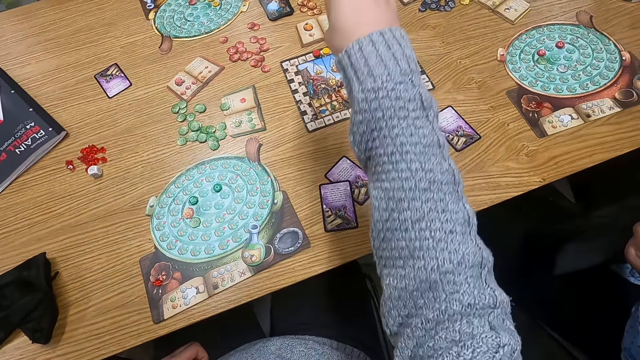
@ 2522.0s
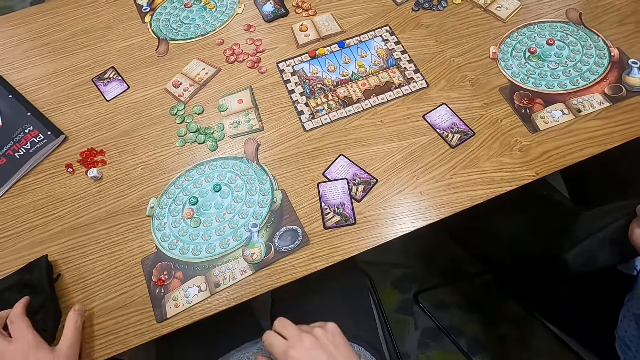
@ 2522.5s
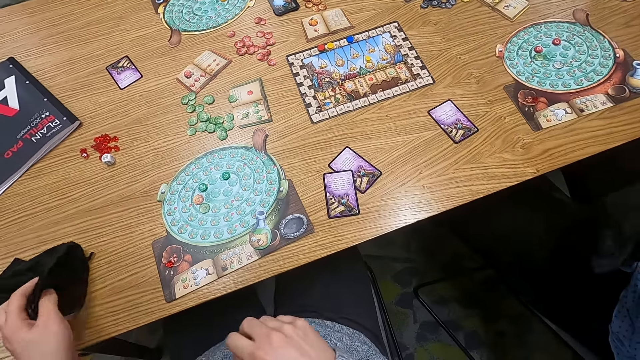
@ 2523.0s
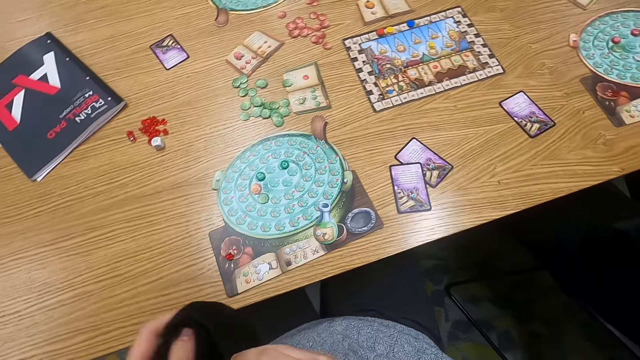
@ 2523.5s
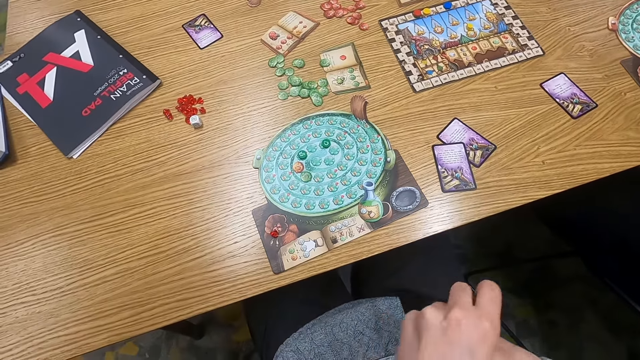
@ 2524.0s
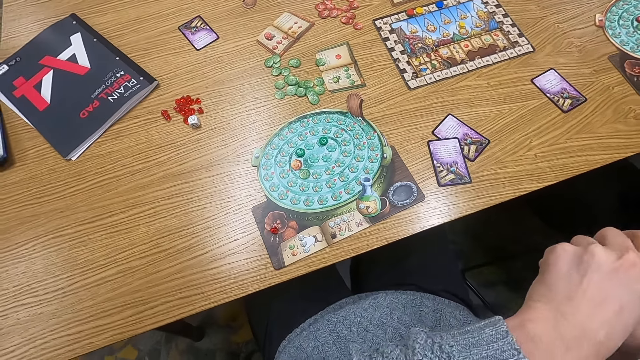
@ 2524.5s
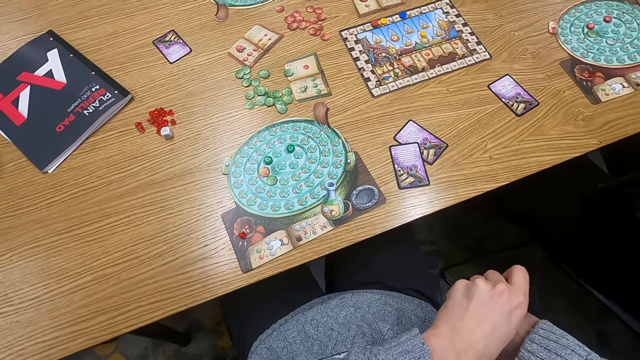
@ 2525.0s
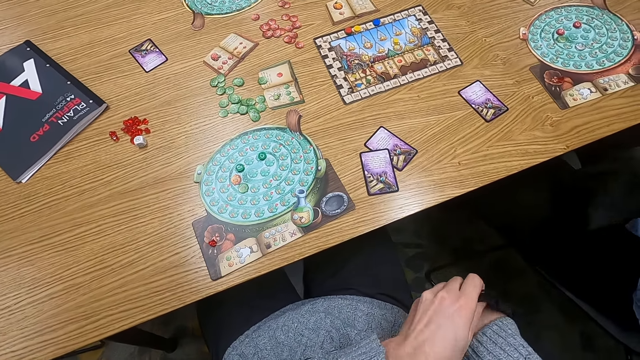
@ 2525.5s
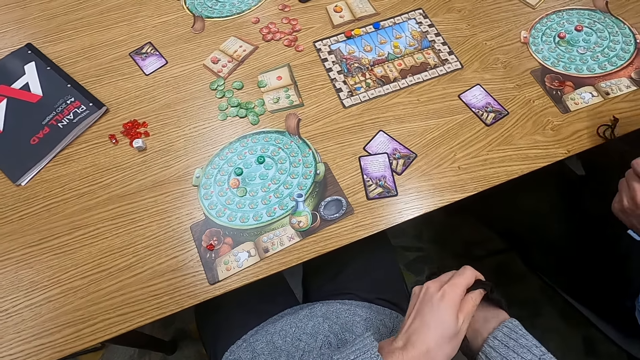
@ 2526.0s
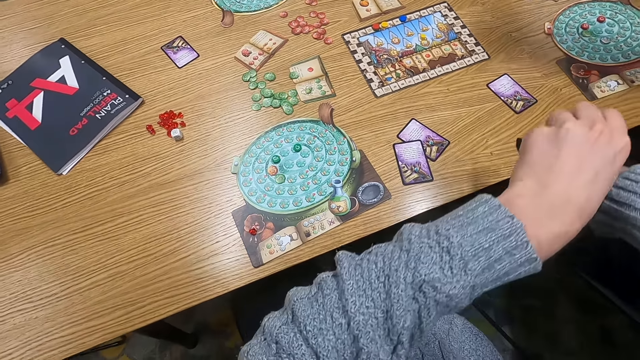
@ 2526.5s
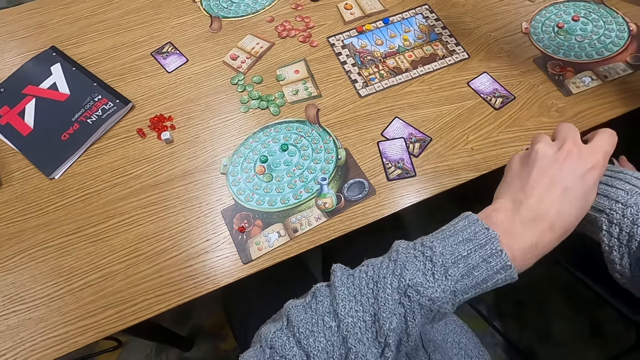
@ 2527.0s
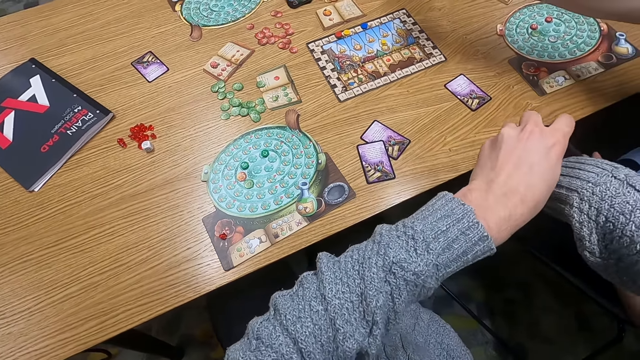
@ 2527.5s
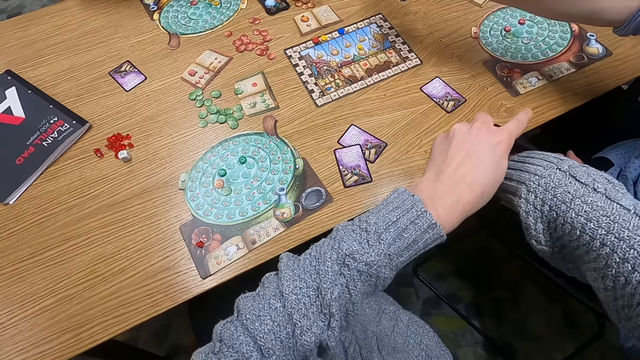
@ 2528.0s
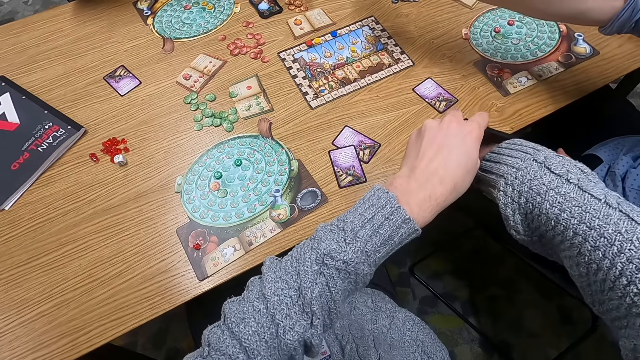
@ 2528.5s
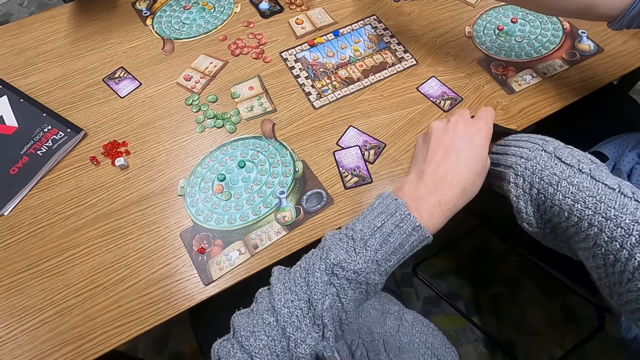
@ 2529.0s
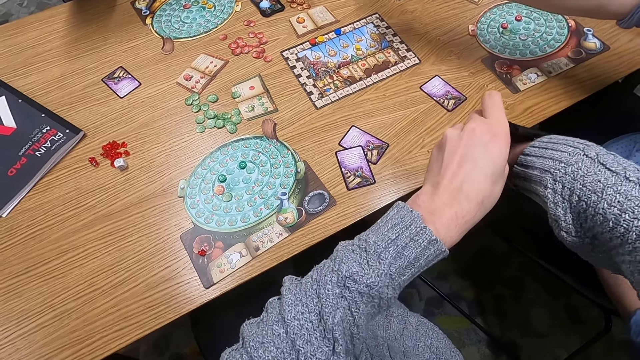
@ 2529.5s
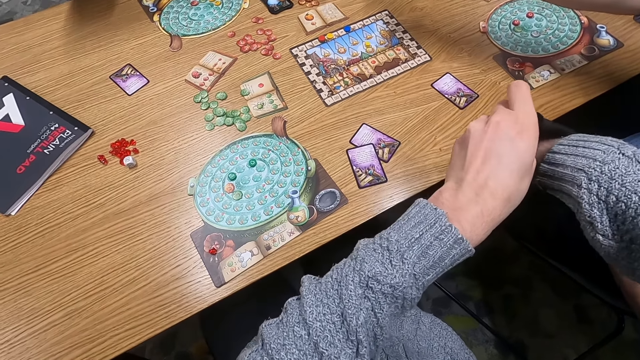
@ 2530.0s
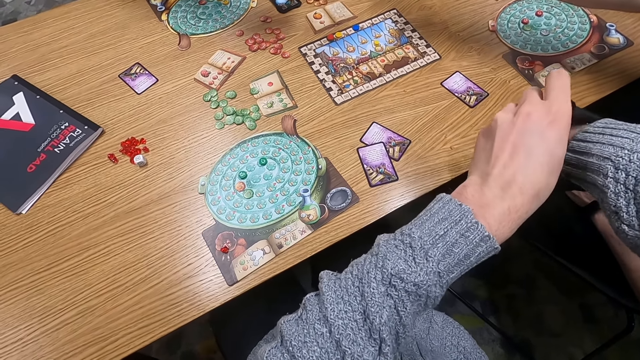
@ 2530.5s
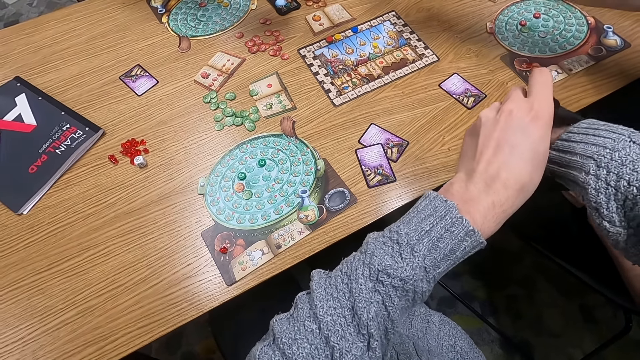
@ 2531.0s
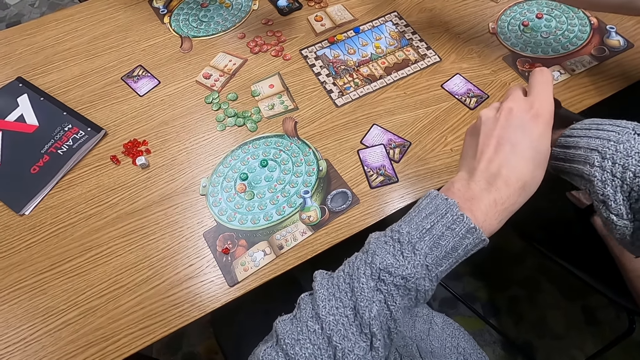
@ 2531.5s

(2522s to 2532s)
The camera wearer stretches his hand. He picks something from the bag. He raises his hand. He shakes dice in the bag. He picks something from the bag.

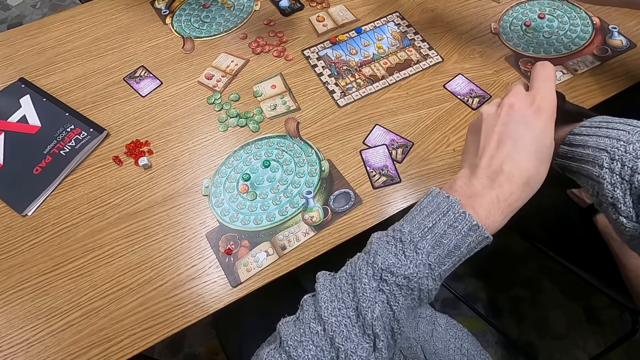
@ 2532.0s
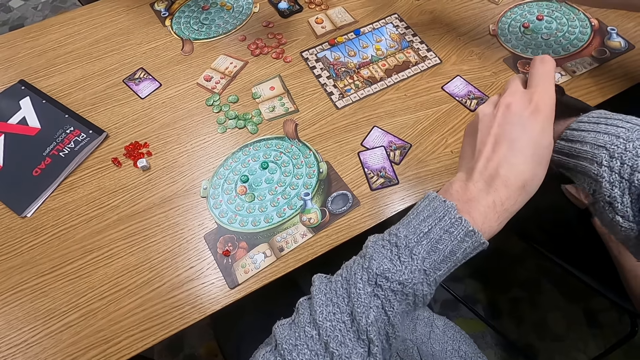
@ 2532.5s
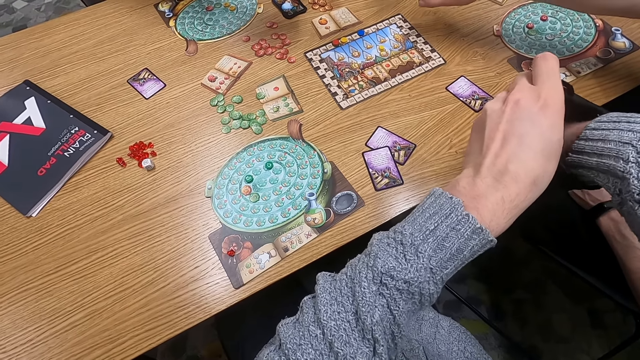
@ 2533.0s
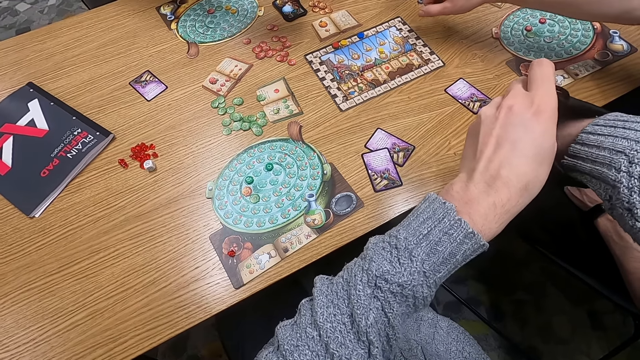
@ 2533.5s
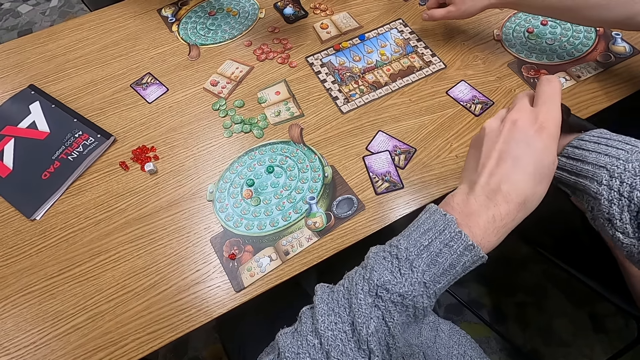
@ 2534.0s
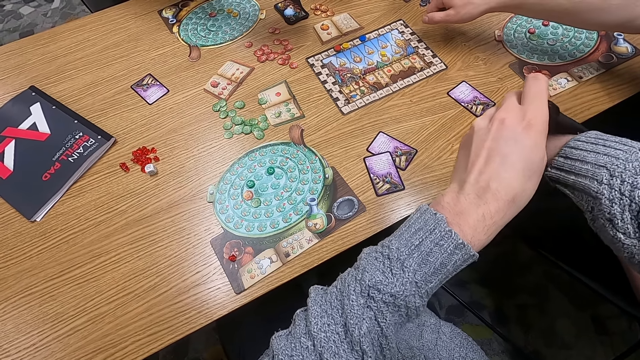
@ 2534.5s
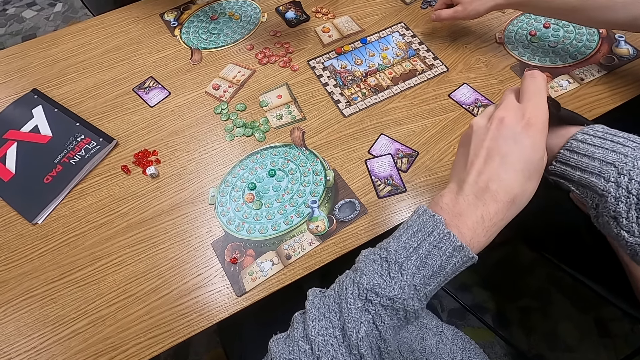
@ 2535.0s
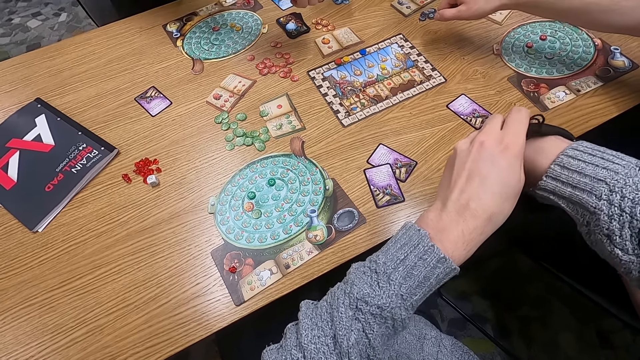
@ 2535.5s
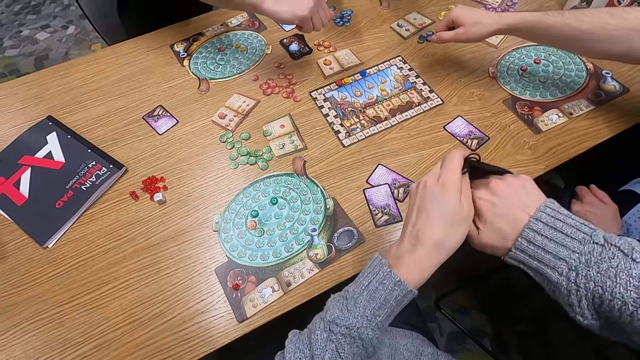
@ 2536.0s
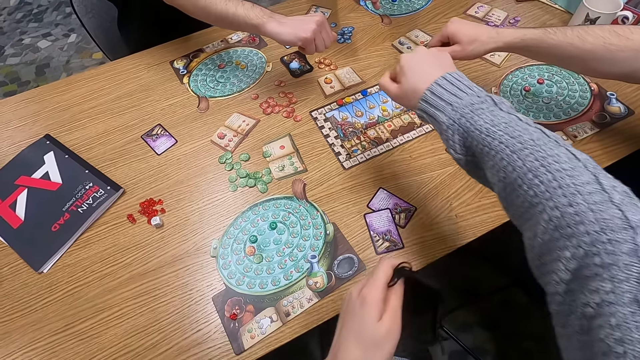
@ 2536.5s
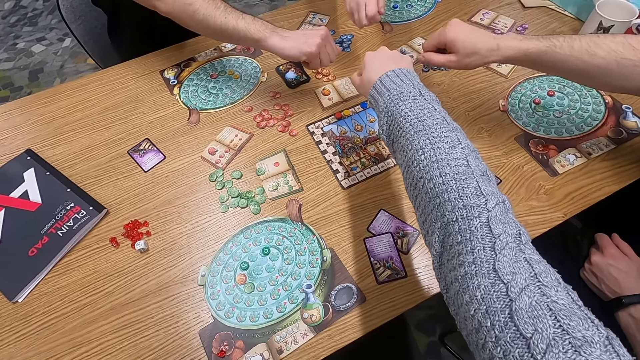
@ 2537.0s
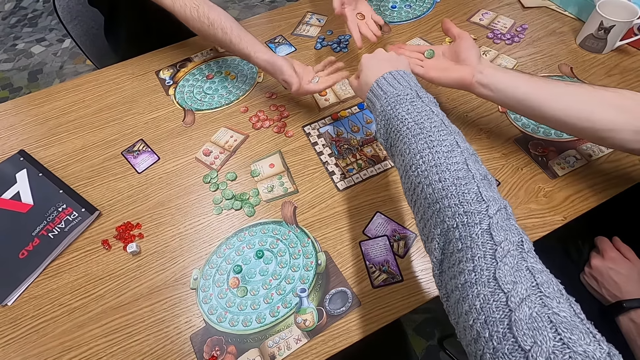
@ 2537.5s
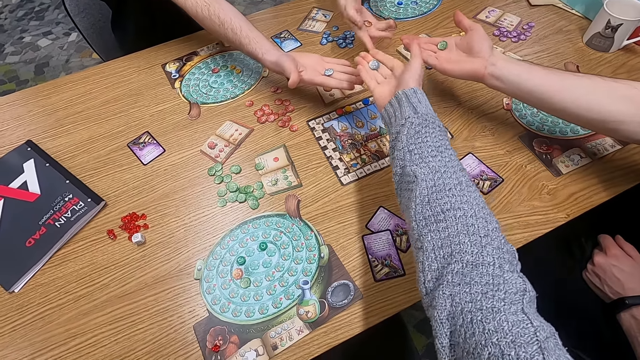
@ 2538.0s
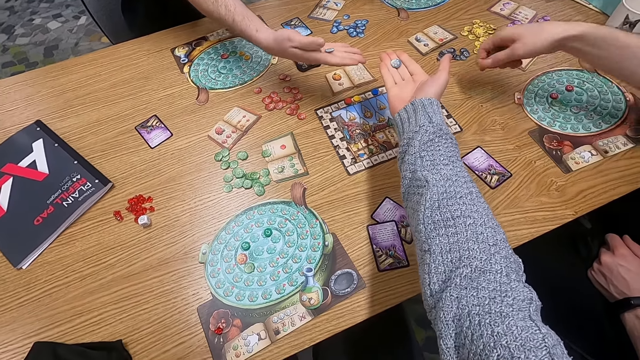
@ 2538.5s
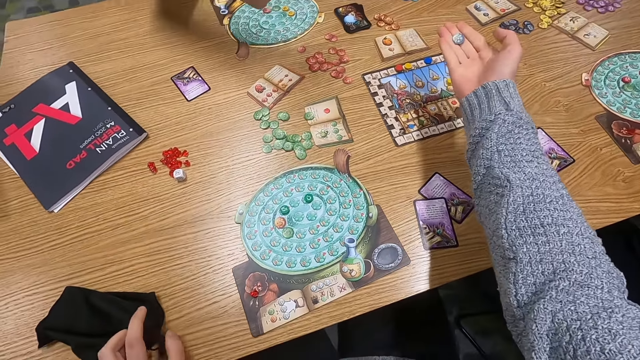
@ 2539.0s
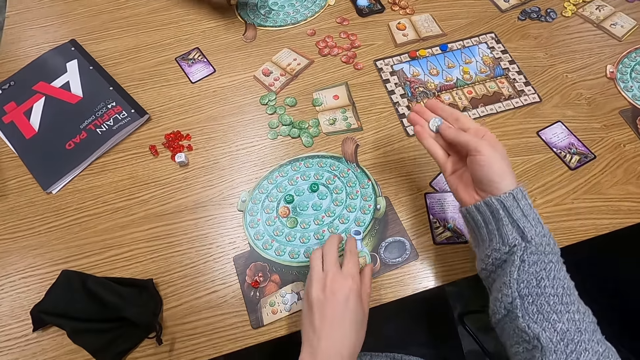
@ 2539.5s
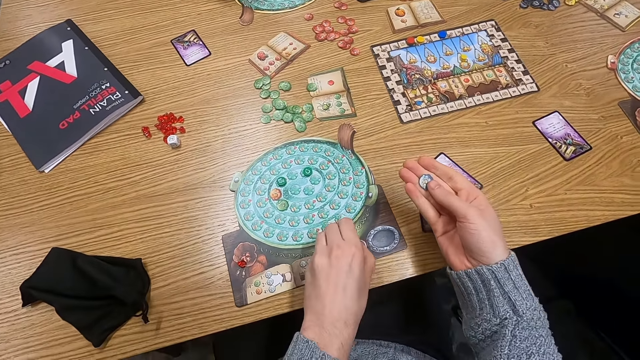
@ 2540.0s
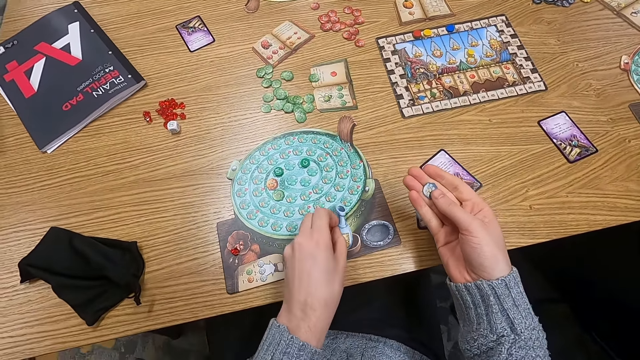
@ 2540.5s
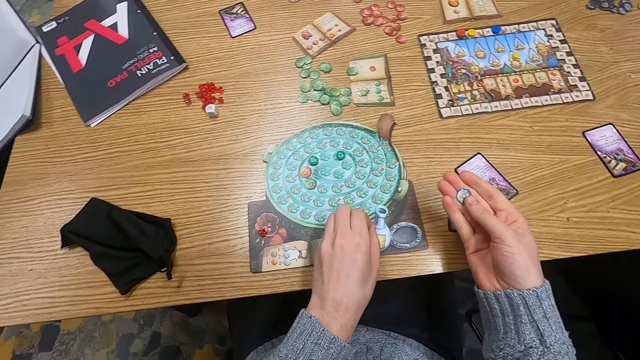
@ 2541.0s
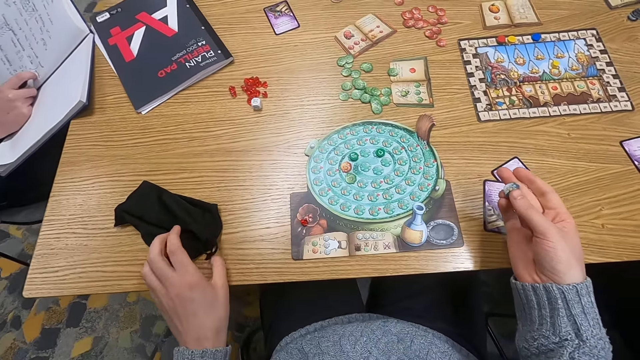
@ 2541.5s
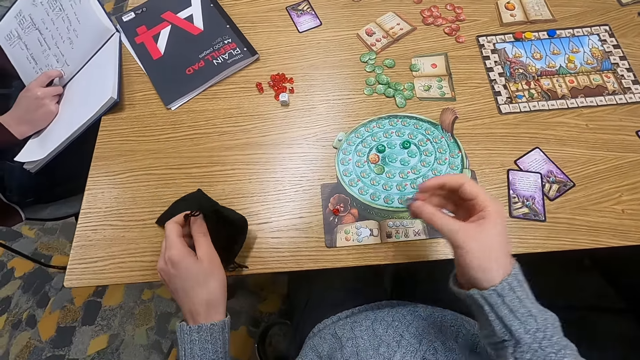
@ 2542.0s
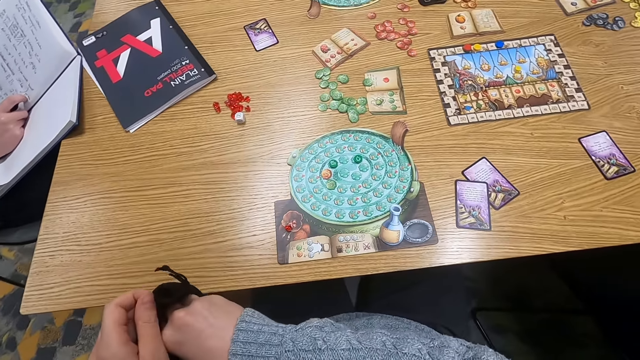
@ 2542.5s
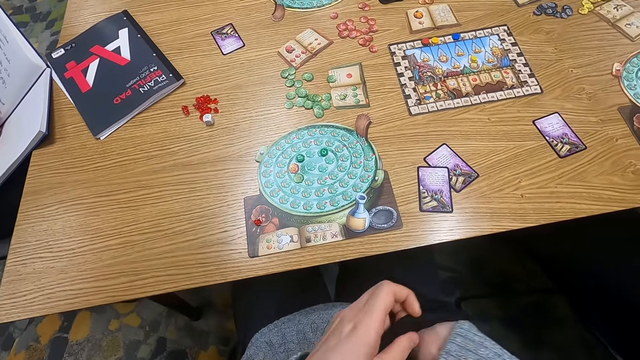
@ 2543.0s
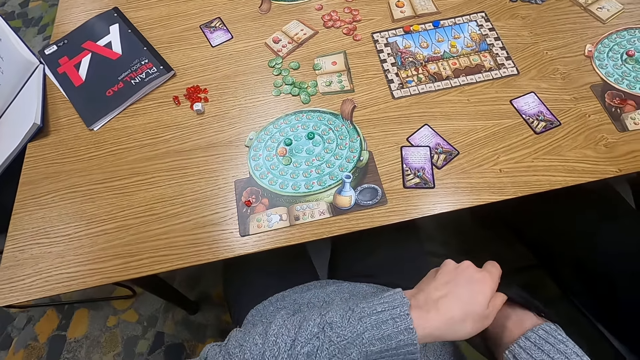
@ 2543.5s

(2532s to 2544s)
A man stretches his hand. The camera wearer stretches his hand. A woman unfolds her hand. The man unfolds his hand. A person holds a dice on the hand. Another person holds a dice on the hand. A third person holds a dice on the hand. The camera wearer holds dice on the hand. Another man unfolds his hand. The camera wearer unfolds his hand. The first man moves his hand. The other man moves his hand. The camera wearer holds something. He picks up something. He places down something. He places dice in a bag. He puts his hand in the bag.
